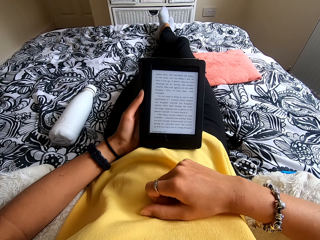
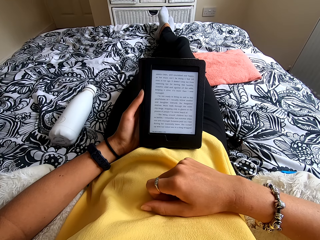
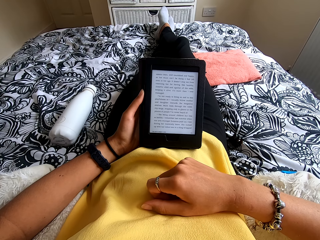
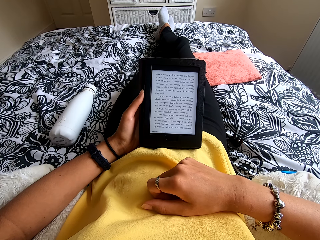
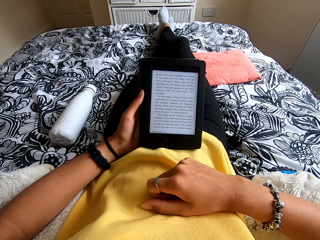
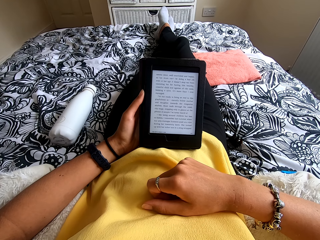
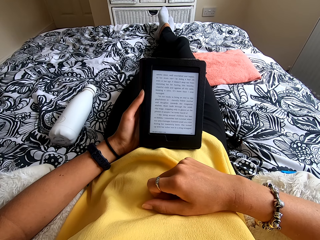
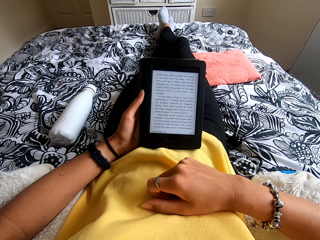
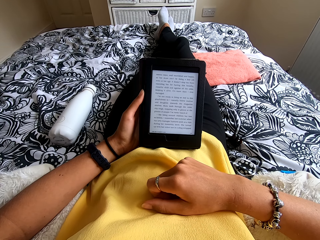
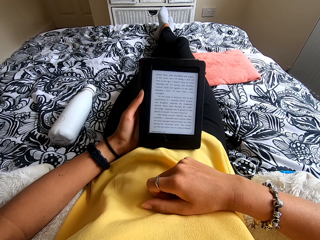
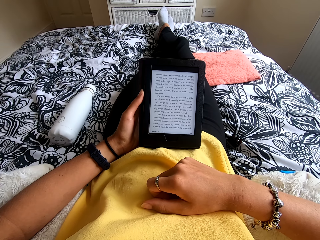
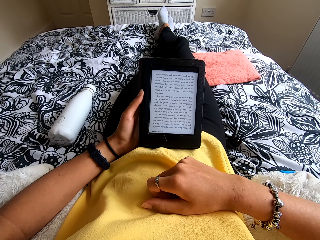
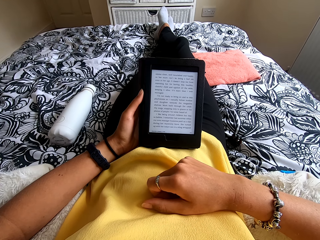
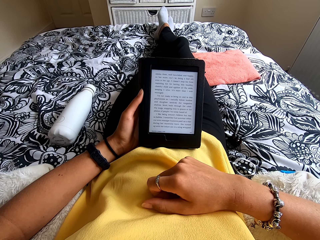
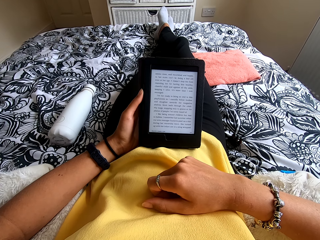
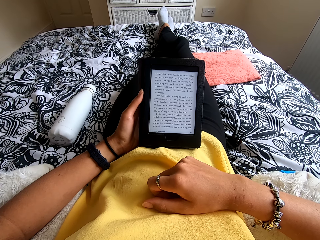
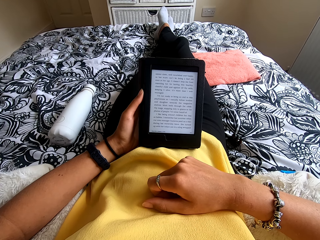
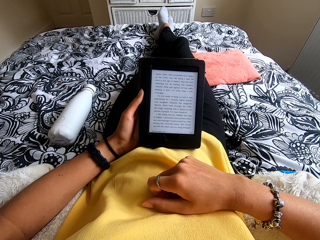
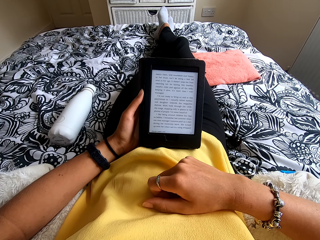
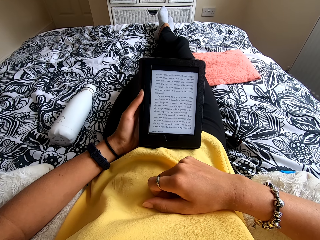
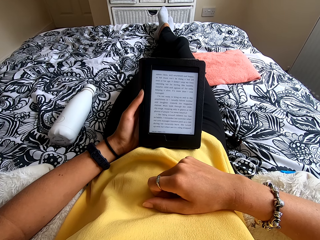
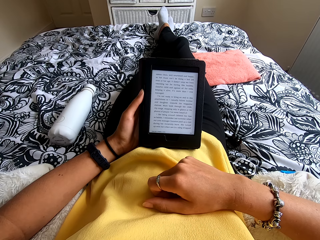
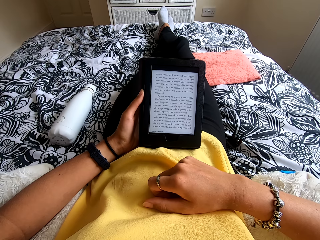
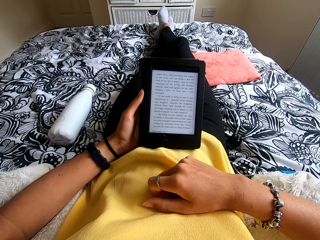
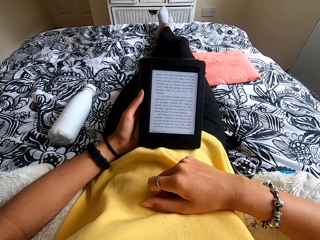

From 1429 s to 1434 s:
The camera wearer reads the ebook.

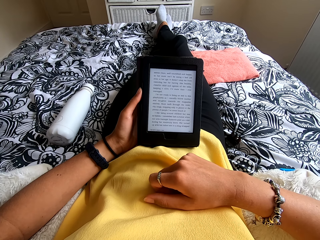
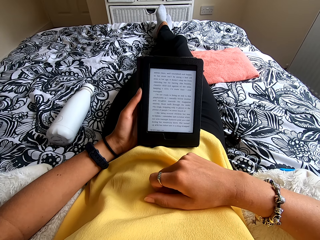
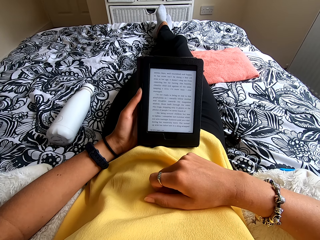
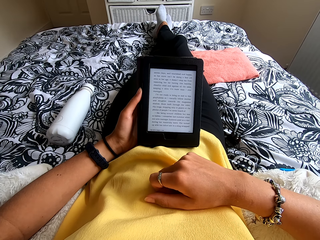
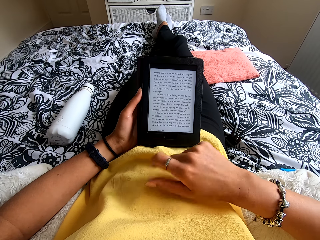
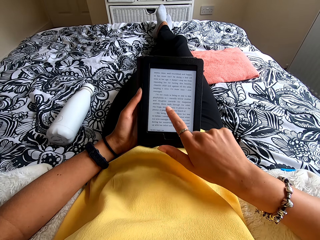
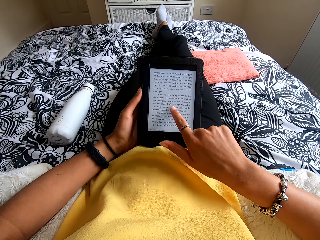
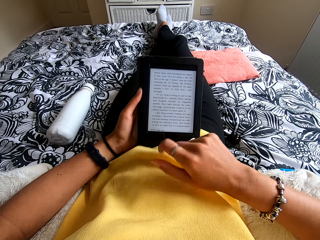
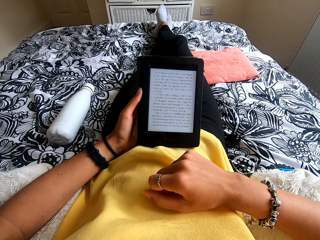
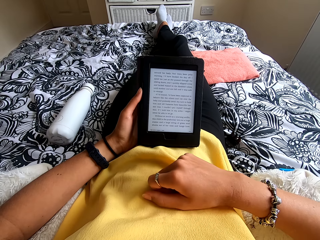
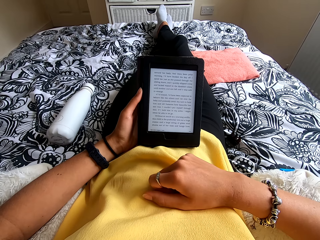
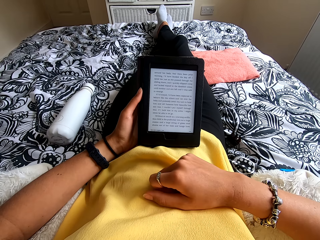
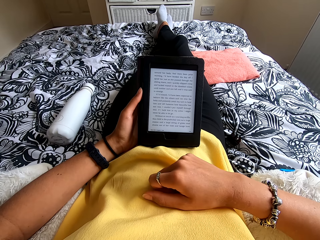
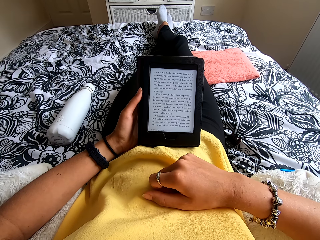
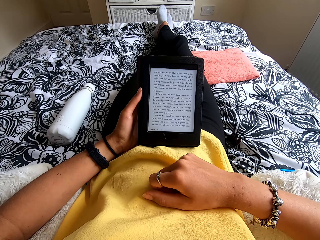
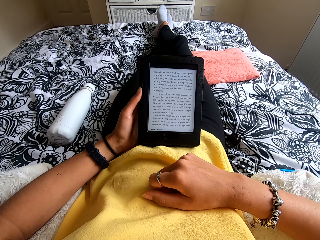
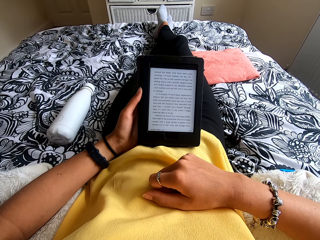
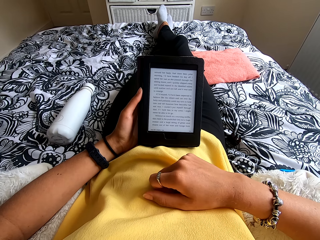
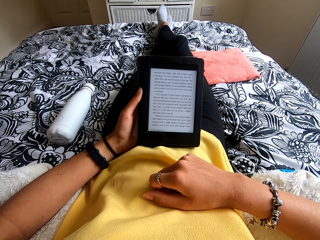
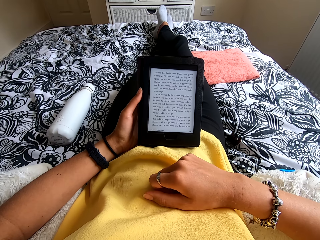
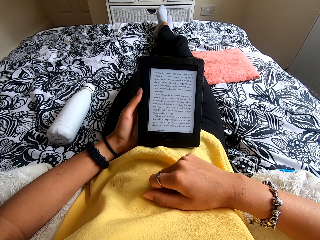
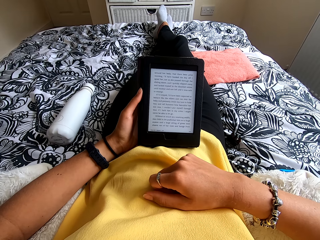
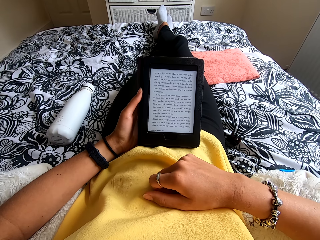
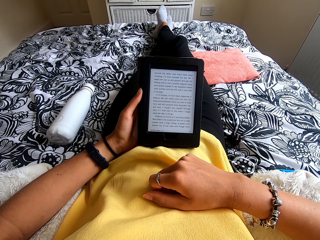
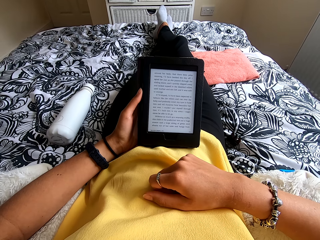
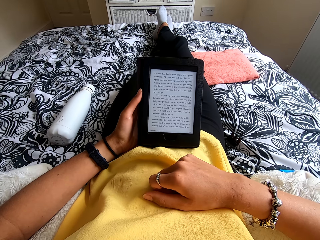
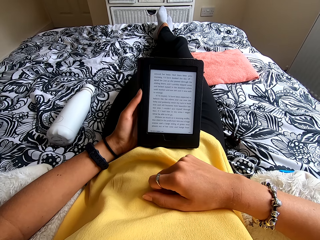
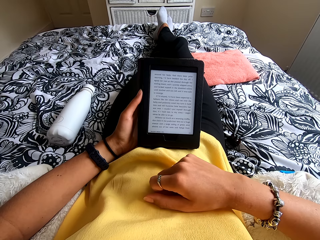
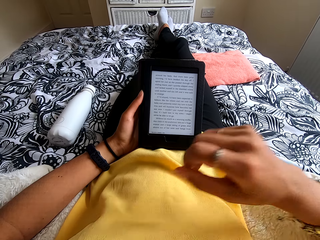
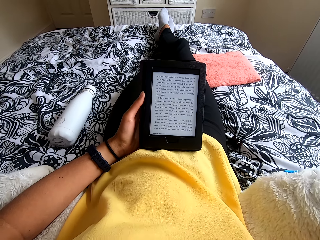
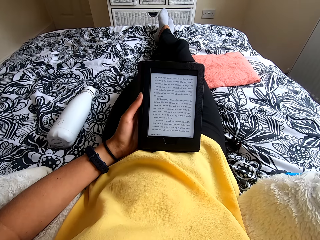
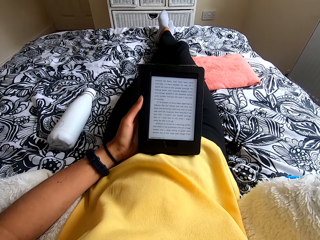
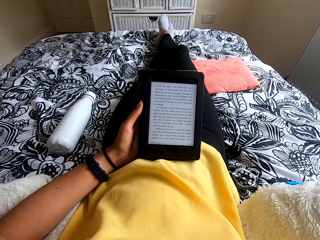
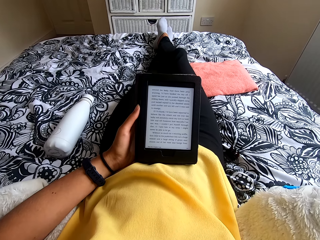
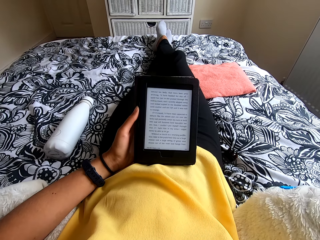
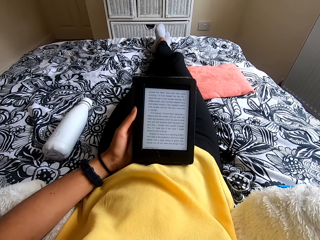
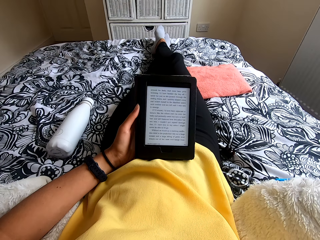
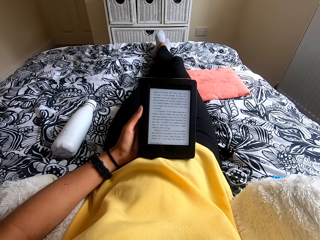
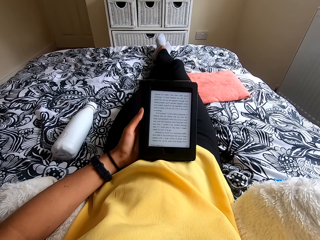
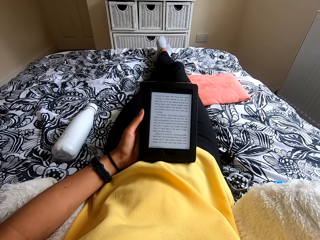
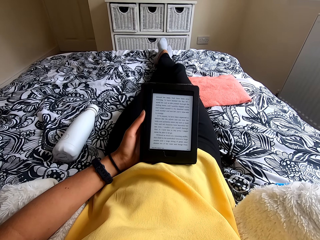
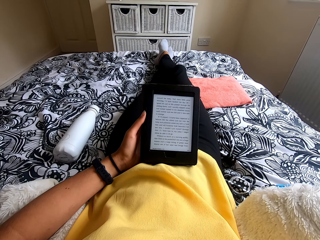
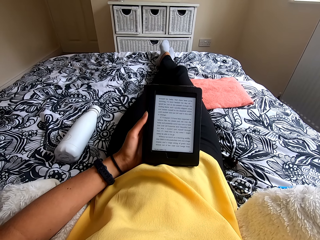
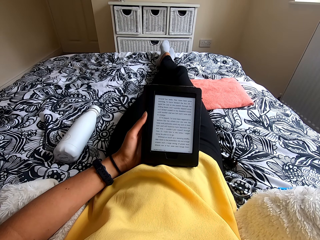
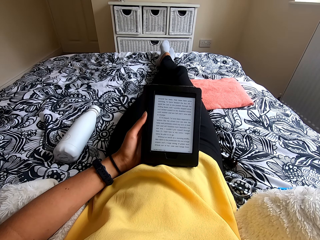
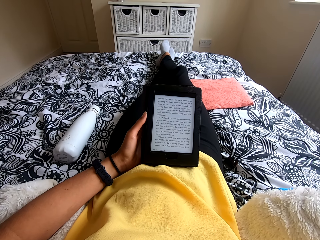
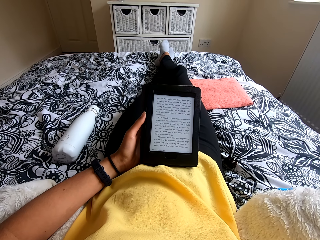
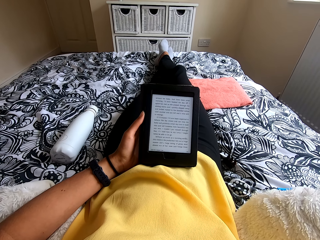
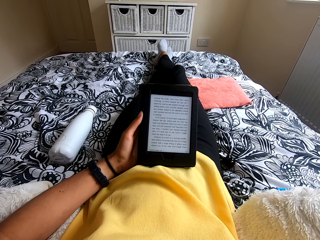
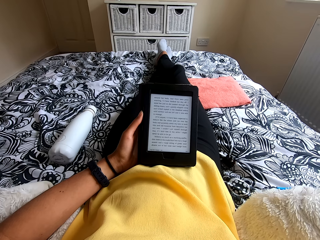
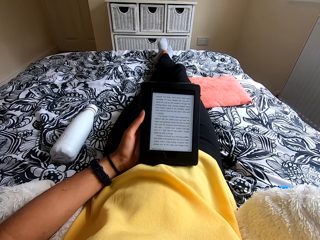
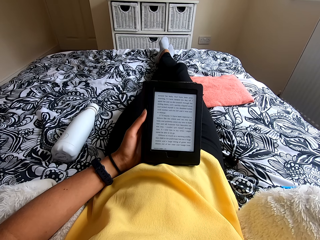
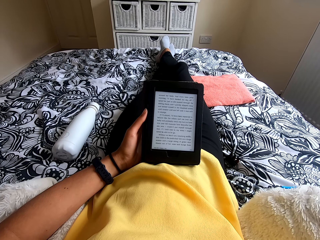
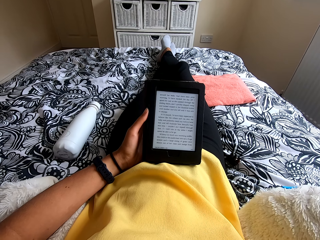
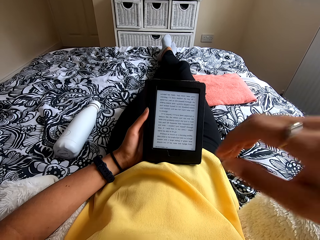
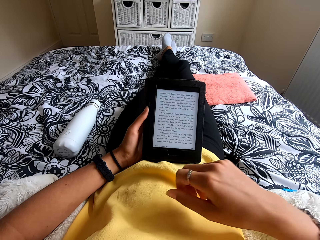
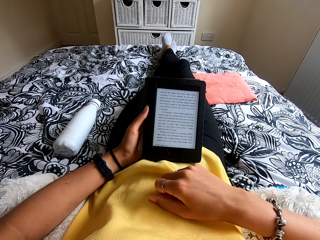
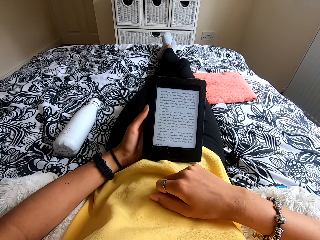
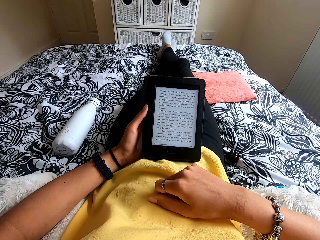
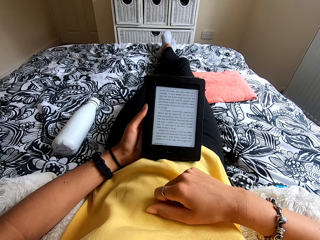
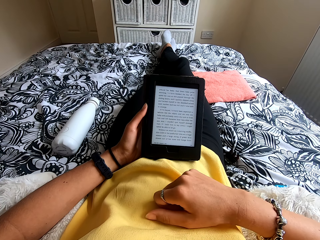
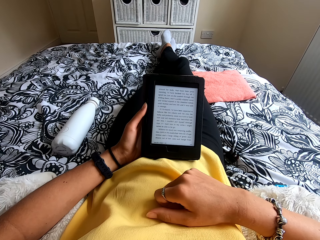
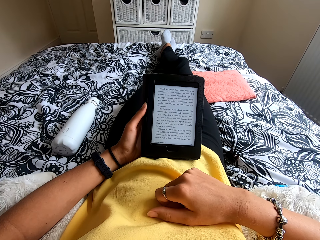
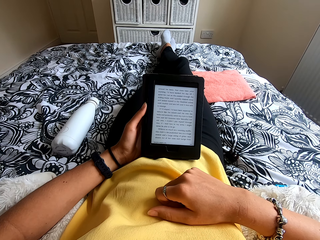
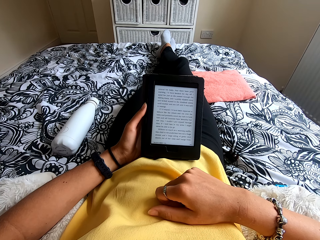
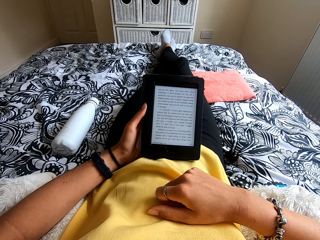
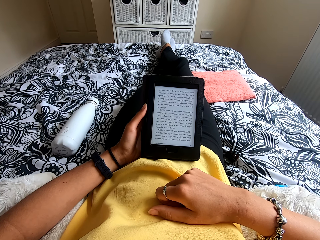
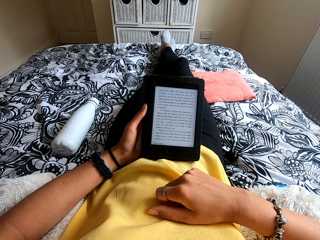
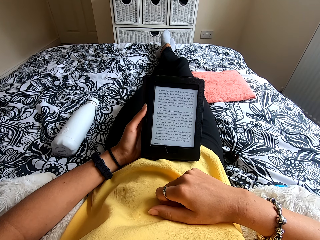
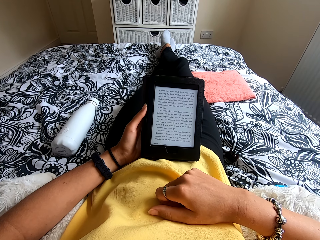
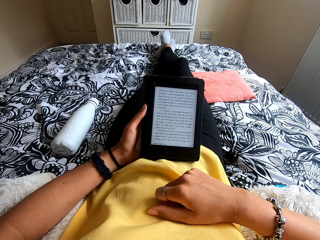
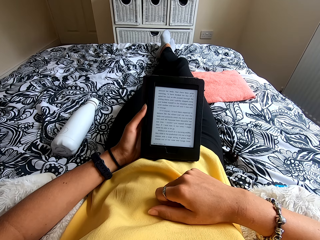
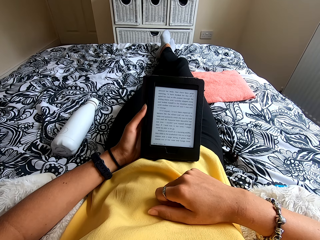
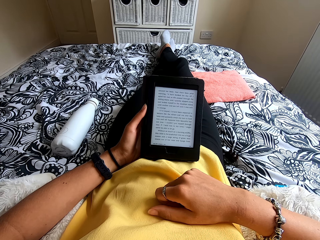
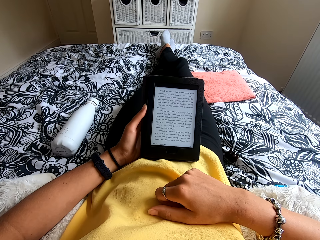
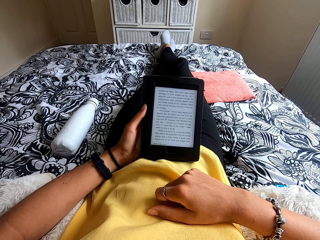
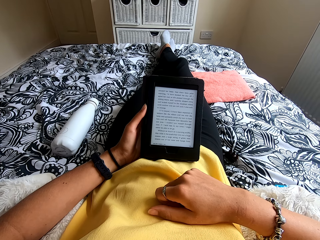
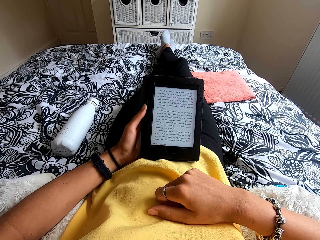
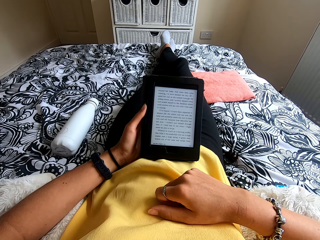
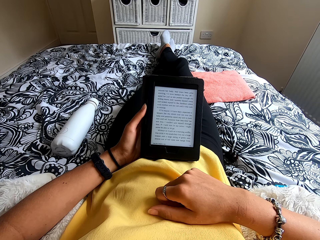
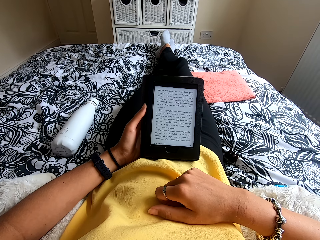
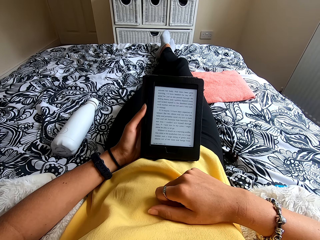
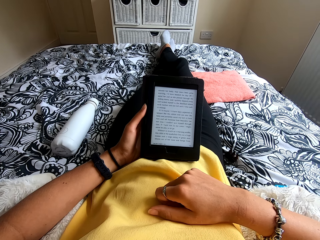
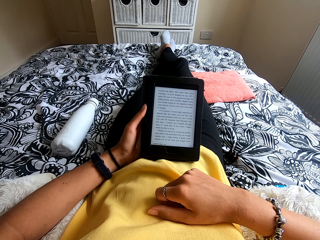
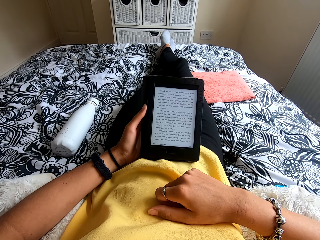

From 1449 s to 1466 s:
The camera wearer touches the tablet screen. She moves the hand to the stomach. She reads the ebook. She moves the hand to the head. She scratches her head. She moves the hand to the stomach. She reads the ebook.
